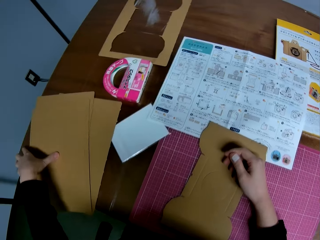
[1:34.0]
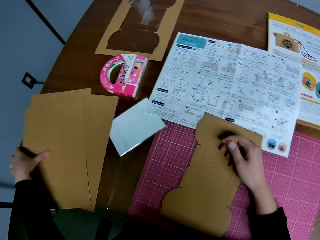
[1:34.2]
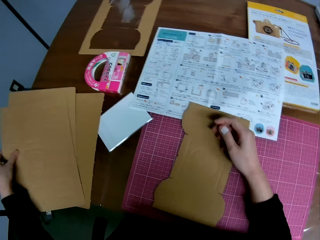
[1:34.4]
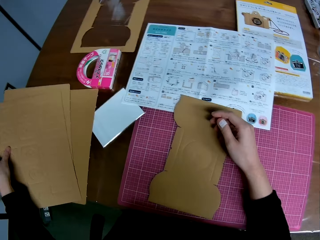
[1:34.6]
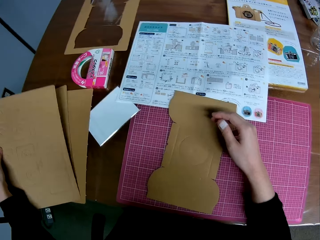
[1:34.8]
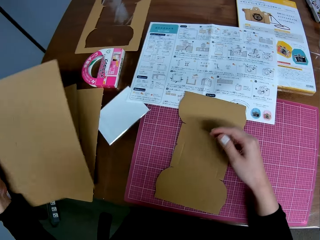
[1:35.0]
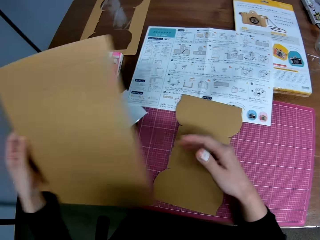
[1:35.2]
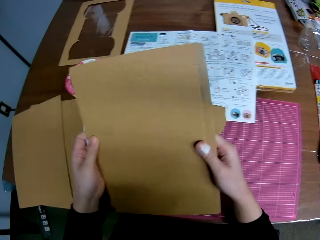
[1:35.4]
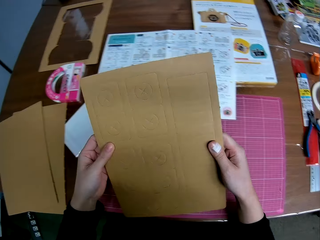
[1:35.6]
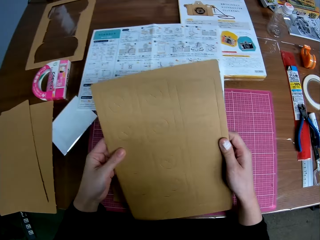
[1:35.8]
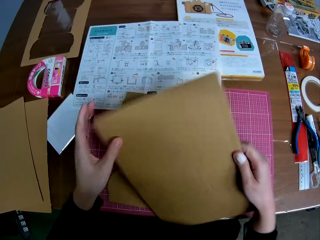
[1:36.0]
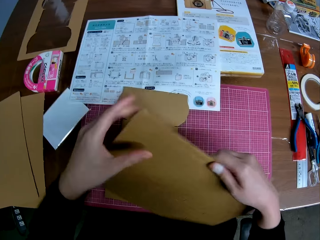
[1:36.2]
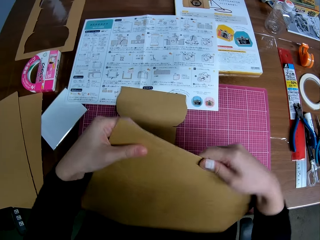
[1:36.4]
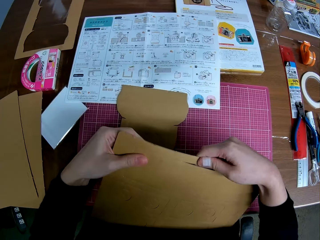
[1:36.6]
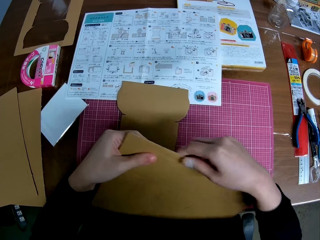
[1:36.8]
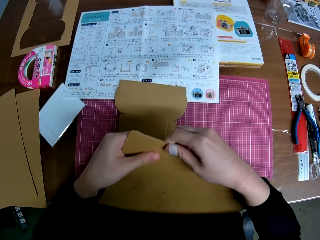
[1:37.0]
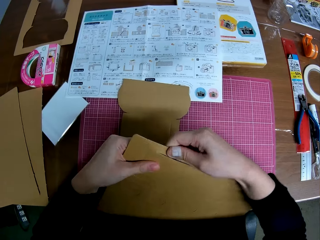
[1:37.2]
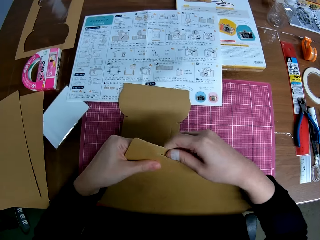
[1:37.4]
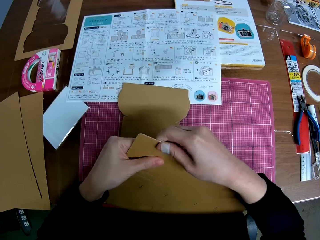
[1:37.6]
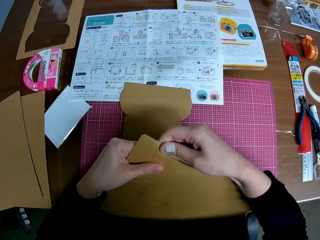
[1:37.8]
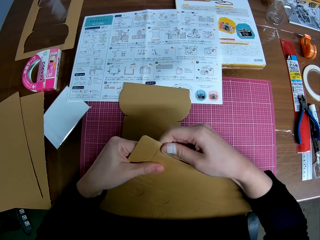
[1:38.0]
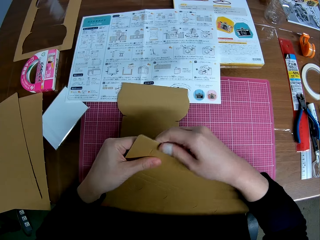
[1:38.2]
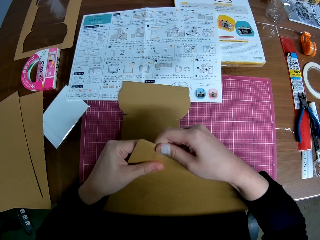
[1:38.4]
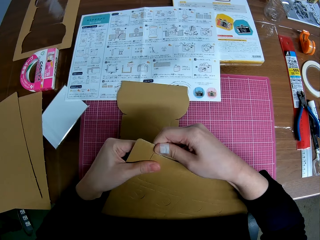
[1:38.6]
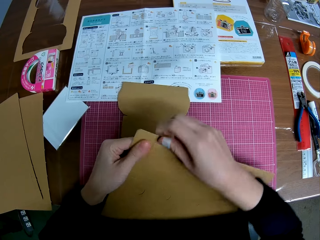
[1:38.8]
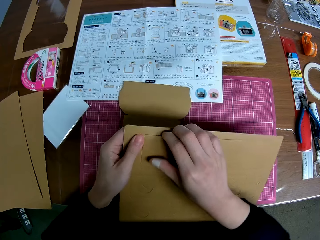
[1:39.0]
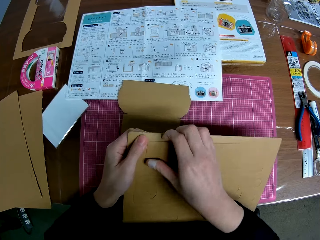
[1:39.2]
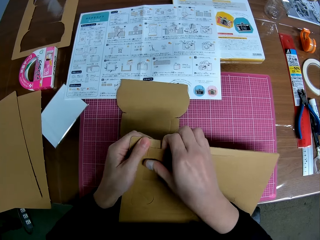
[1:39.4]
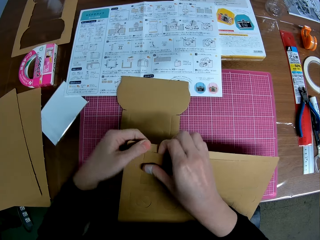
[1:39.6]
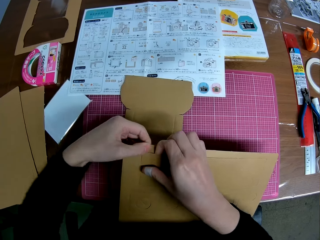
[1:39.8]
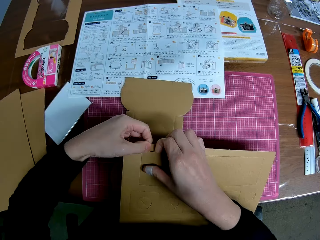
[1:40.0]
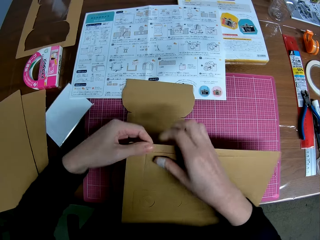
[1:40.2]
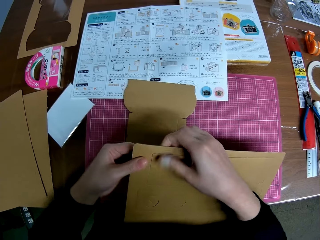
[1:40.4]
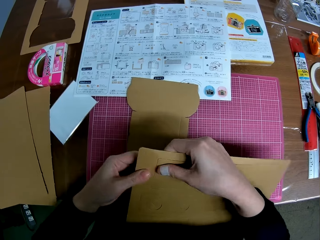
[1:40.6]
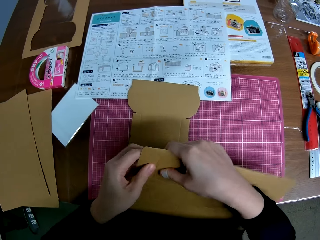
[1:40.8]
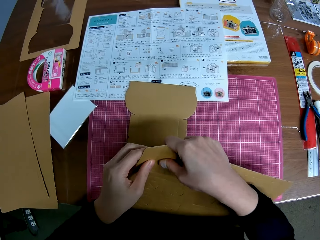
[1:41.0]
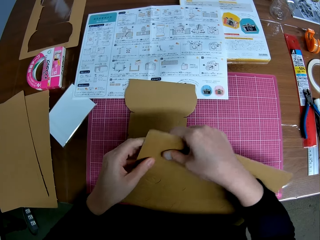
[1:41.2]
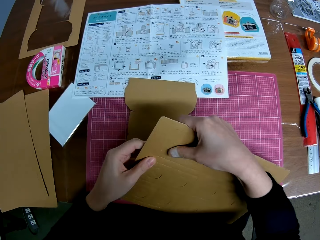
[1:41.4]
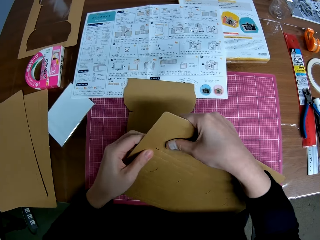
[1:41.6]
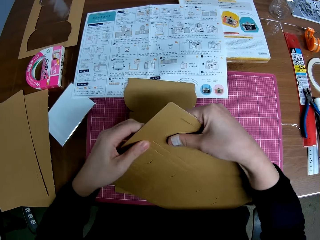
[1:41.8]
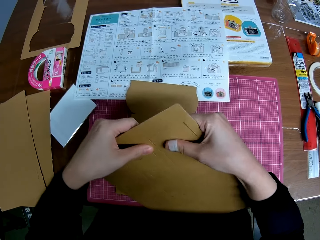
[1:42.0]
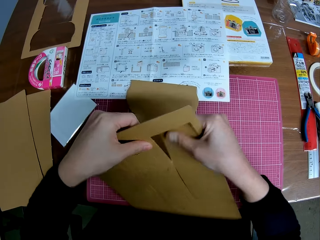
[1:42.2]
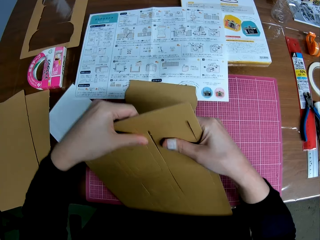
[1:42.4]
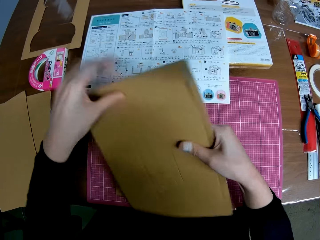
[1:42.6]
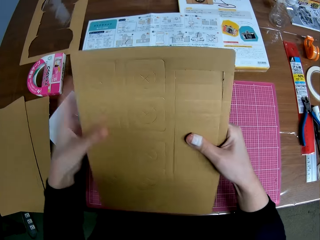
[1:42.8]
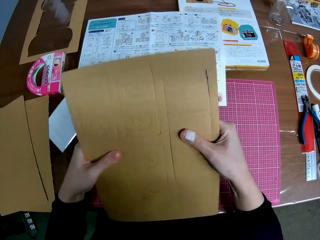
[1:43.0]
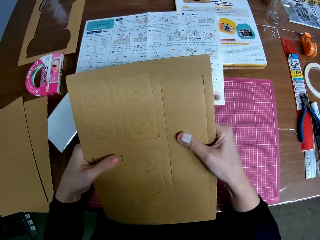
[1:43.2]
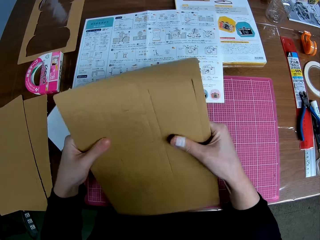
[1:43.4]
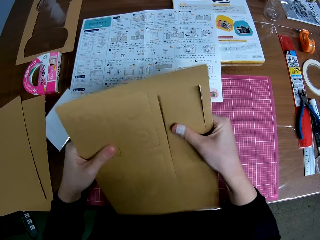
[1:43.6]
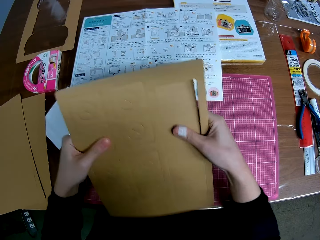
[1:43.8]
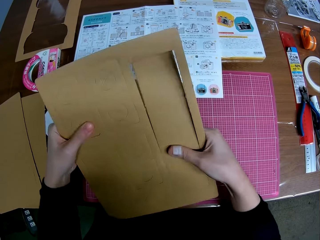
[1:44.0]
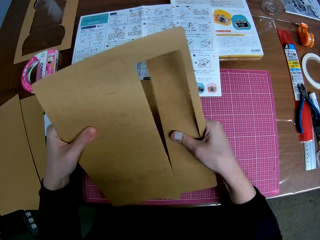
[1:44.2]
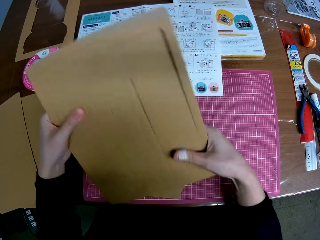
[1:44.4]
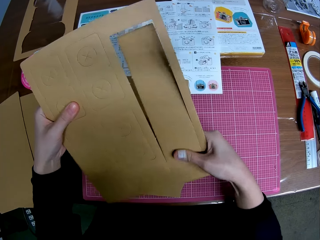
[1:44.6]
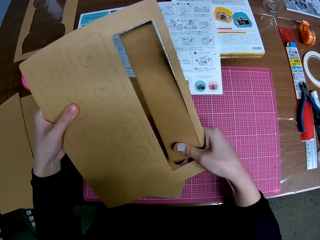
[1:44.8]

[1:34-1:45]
The camera wearer picks up another detached brown cardboard piece or manila paper on the table with his left hand. He holds the detached brown cardboard piece with both hands. He cuts the manila paper. He removes a carved shape on the detached brown cardboard with both hands.

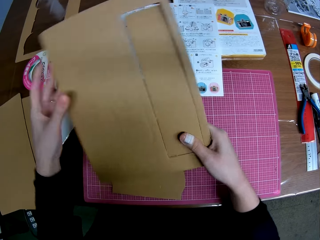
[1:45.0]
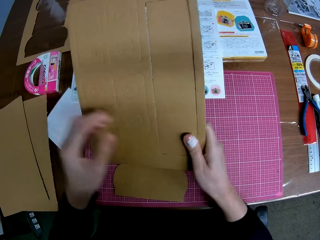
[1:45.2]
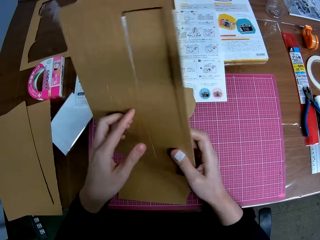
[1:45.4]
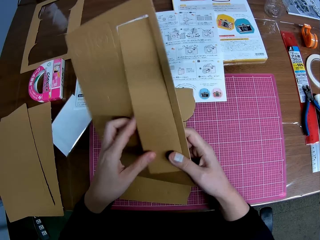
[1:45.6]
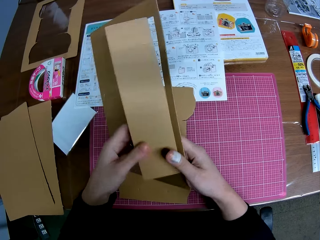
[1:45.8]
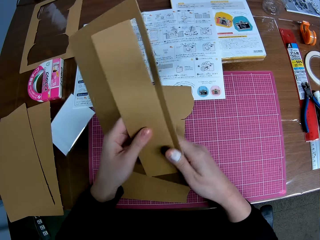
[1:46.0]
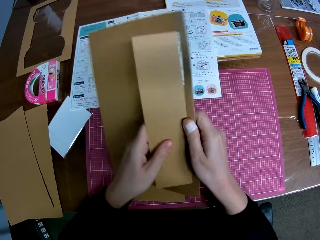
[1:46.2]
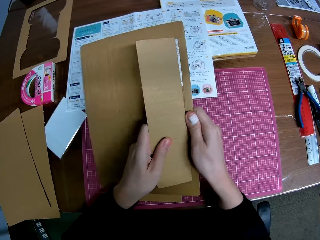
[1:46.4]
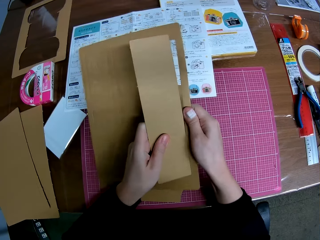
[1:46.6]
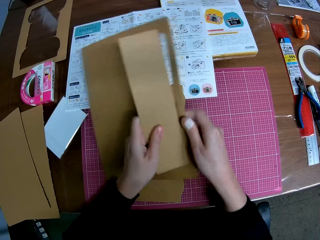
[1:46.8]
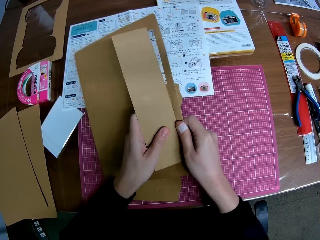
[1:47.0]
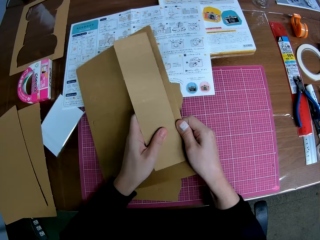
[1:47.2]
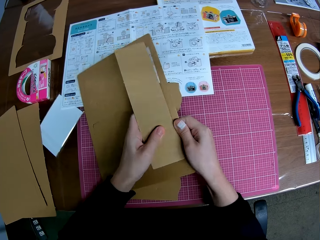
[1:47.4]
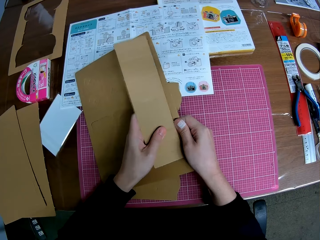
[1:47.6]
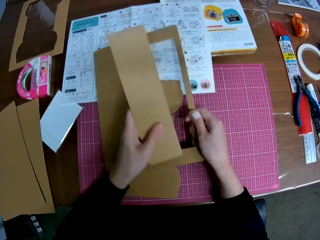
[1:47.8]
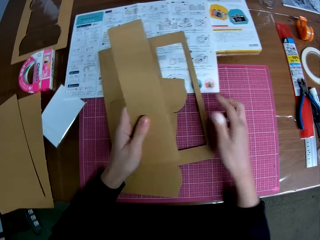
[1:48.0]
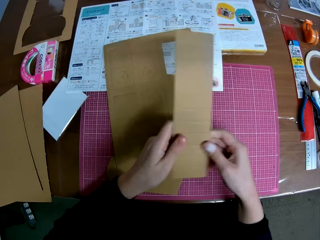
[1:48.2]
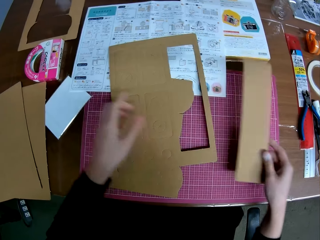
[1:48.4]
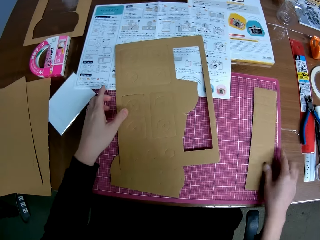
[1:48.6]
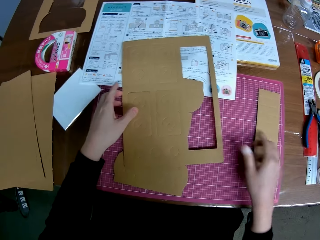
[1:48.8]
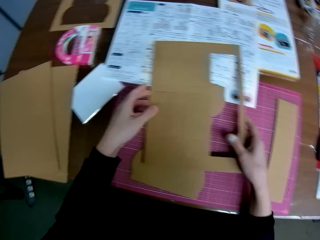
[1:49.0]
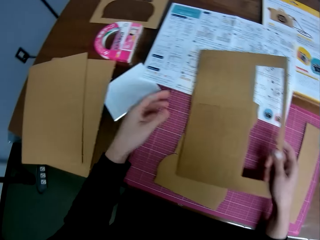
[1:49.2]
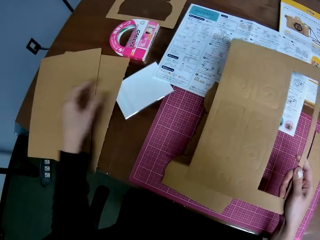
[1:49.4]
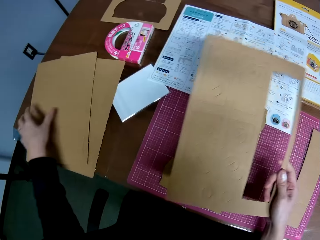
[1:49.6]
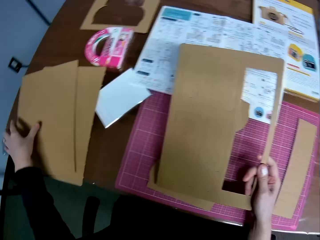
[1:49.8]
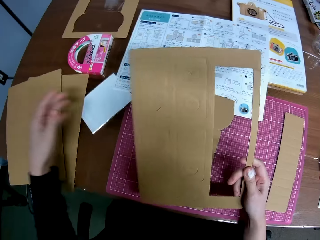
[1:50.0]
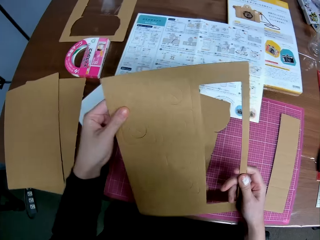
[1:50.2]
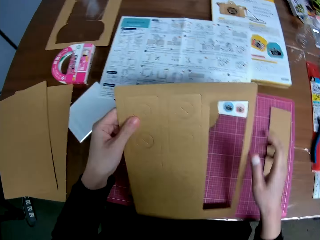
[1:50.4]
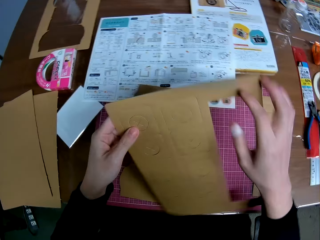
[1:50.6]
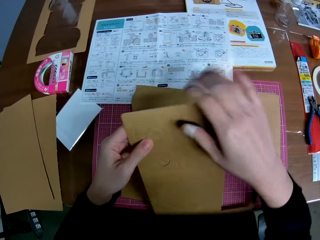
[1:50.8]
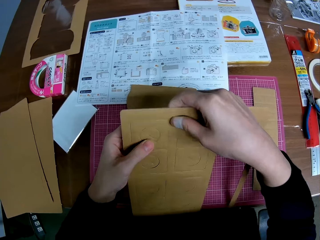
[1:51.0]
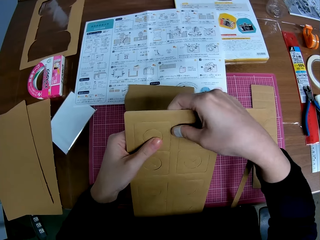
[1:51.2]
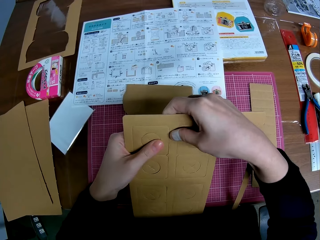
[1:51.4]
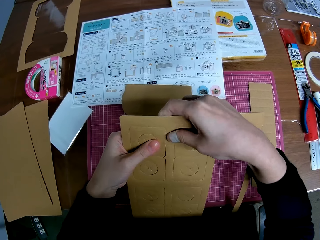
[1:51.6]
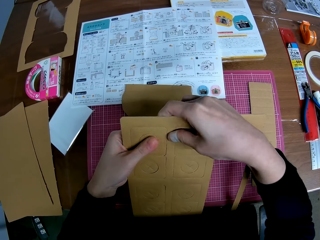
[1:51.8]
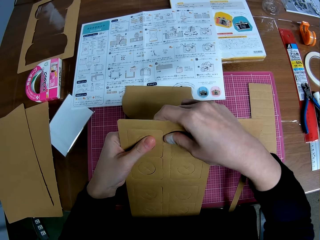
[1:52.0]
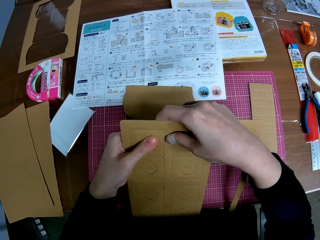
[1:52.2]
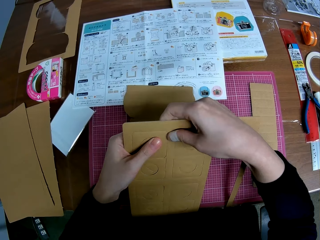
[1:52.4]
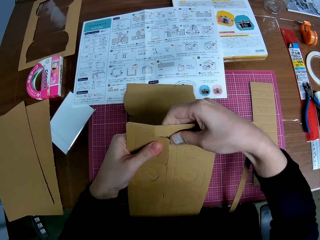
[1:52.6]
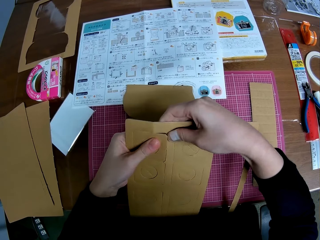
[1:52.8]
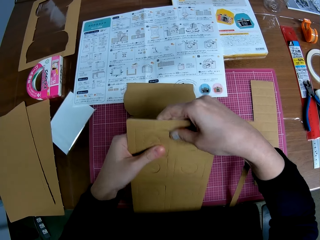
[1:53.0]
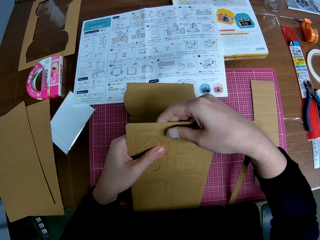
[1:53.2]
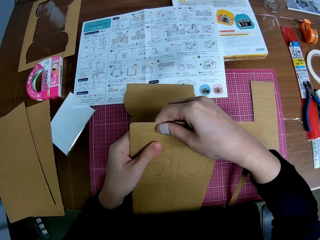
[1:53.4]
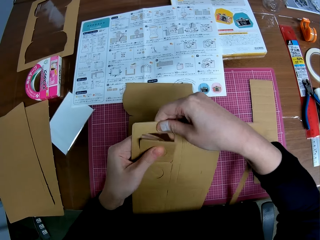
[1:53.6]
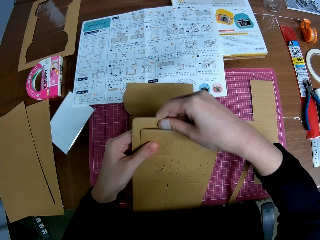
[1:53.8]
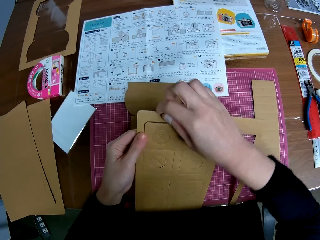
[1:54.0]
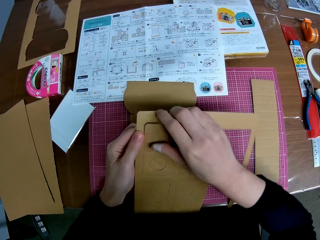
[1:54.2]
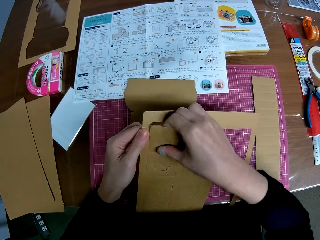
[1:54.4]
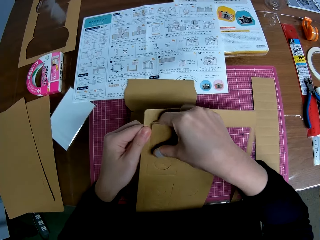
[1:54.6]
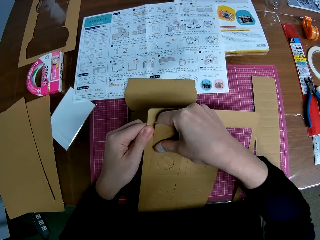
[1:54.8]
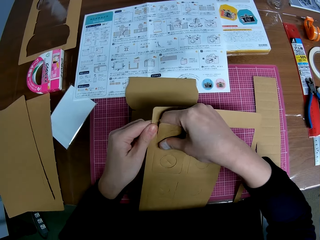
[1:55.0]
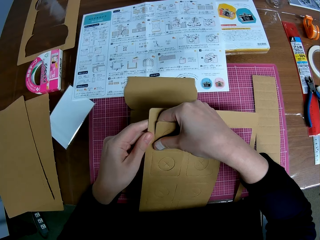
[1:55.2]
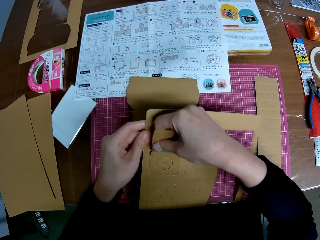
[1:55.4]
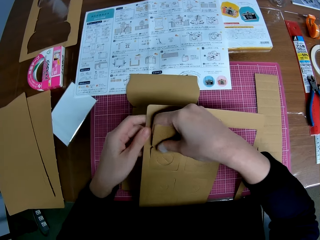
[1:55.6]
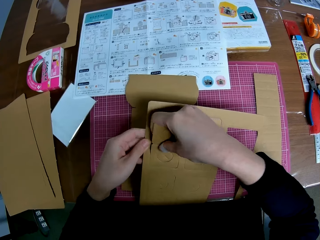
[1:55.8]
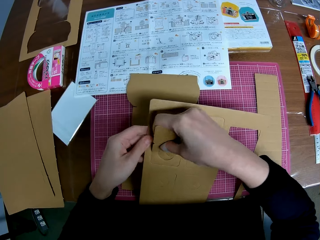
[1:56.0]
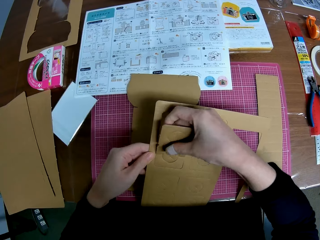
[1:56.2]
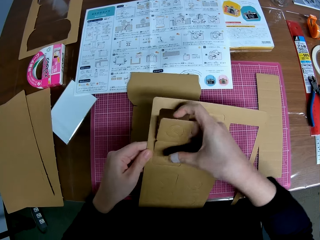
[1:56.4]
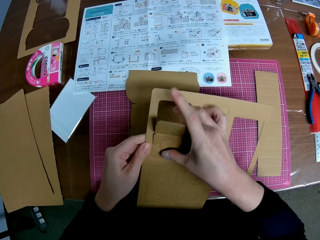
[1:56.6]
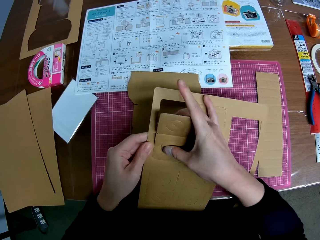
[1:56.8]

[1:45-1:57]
The camera wearer drops the remaining part of the detached brown cardboard or manila paper on the table with his right hand. He drops the carved shape on the table with his right hand. He picks up the remaining part of the detached brown cardboard on the table with his right hand. He moves his left hand to his left. He cuts the manila paper. He removes another carved shape on the detached brown cardboard with both hands.
